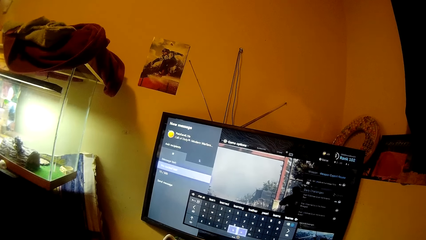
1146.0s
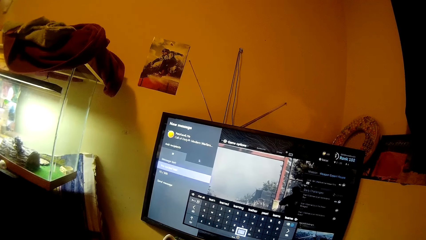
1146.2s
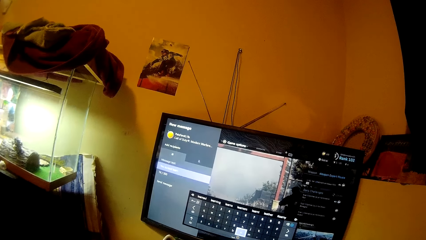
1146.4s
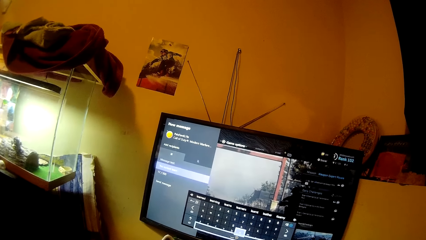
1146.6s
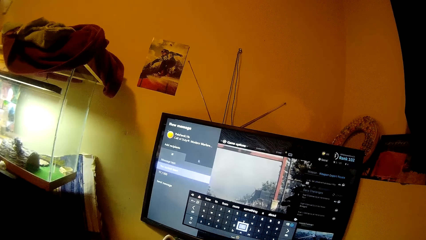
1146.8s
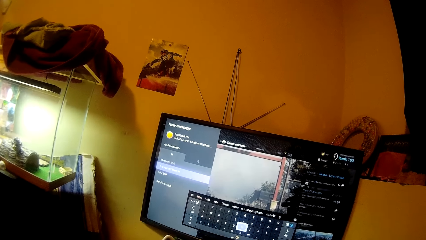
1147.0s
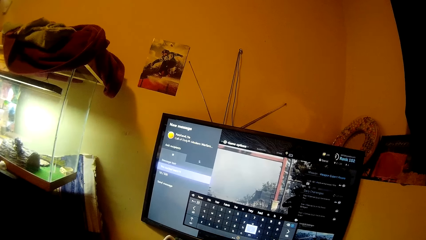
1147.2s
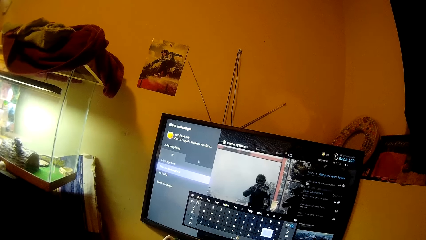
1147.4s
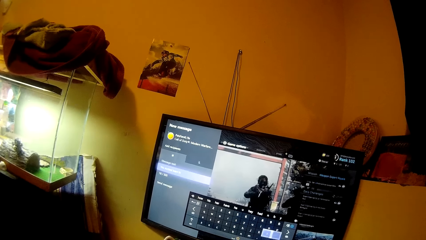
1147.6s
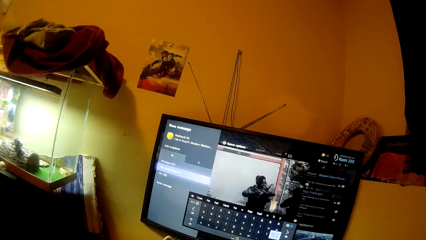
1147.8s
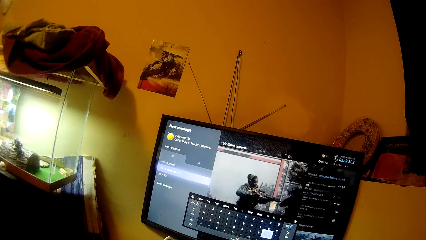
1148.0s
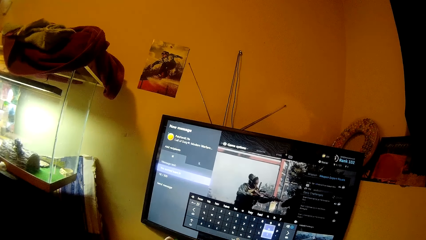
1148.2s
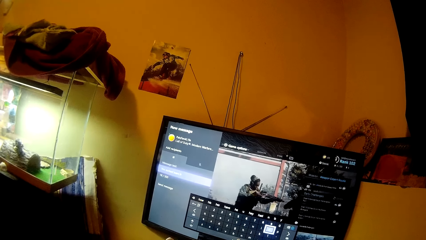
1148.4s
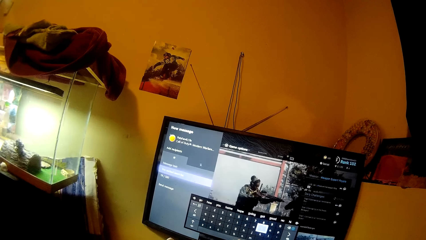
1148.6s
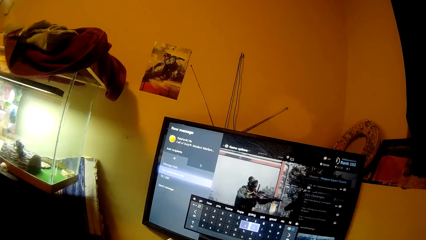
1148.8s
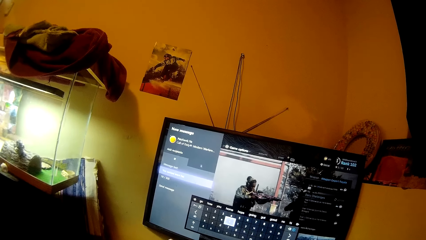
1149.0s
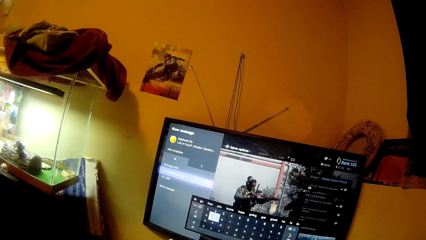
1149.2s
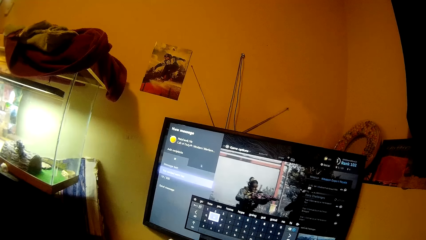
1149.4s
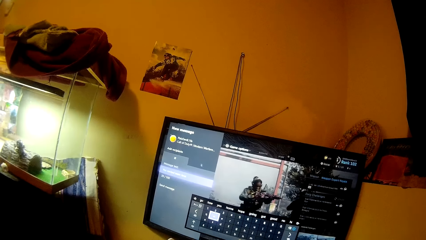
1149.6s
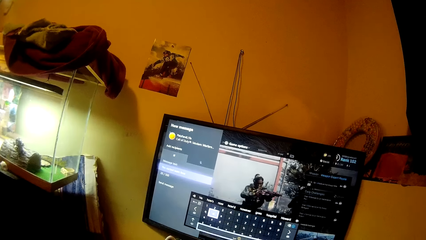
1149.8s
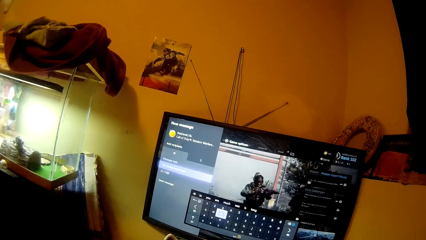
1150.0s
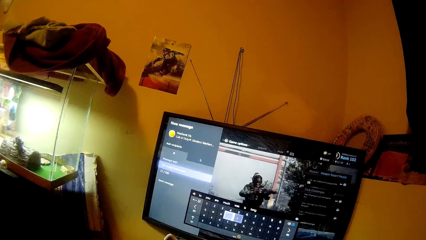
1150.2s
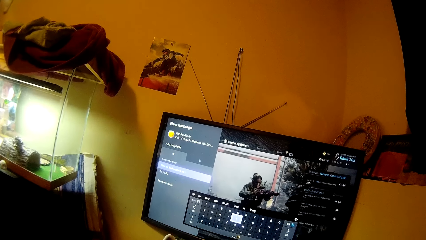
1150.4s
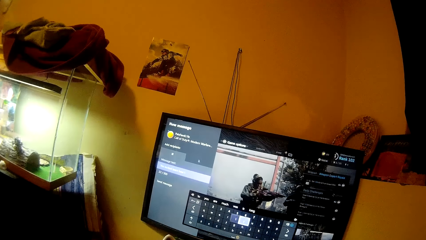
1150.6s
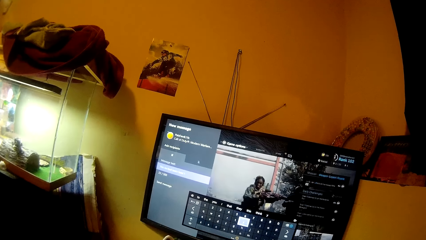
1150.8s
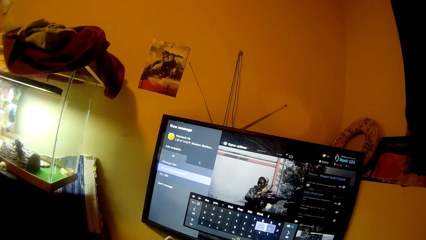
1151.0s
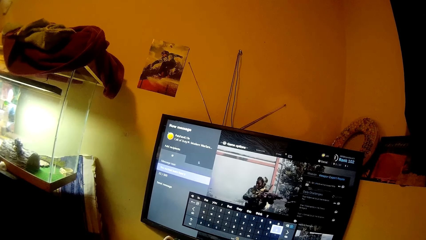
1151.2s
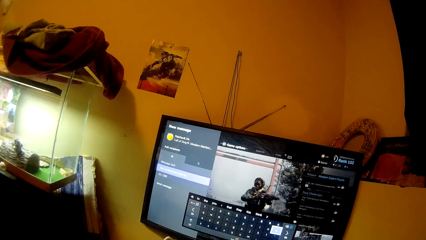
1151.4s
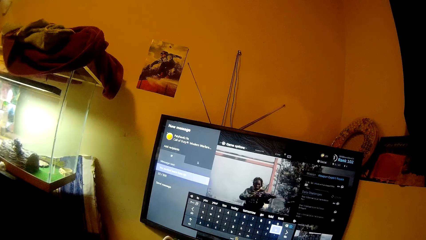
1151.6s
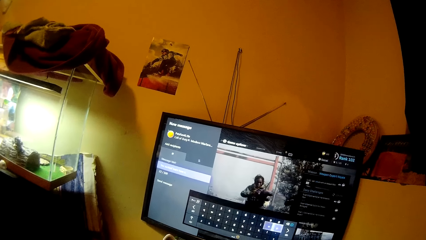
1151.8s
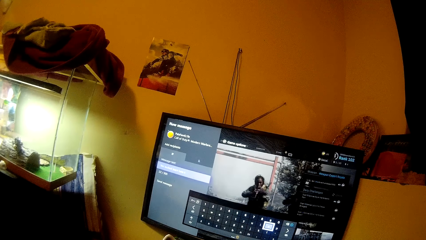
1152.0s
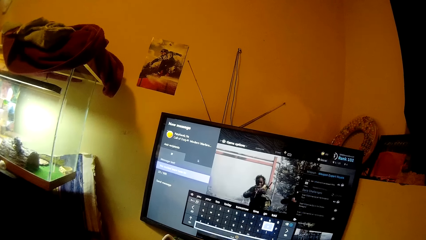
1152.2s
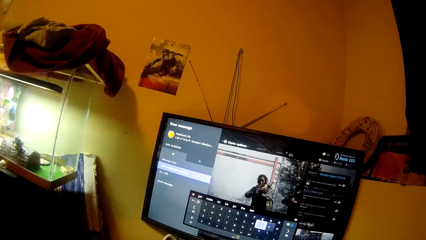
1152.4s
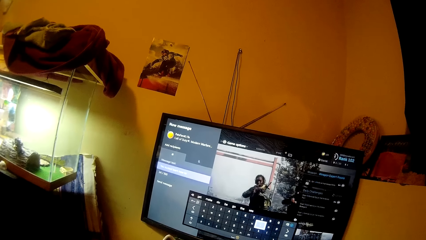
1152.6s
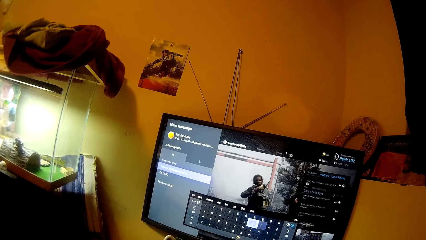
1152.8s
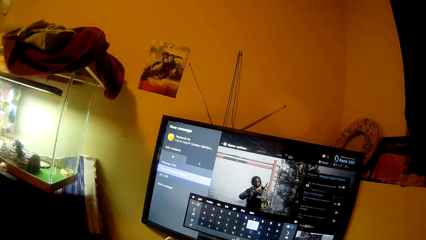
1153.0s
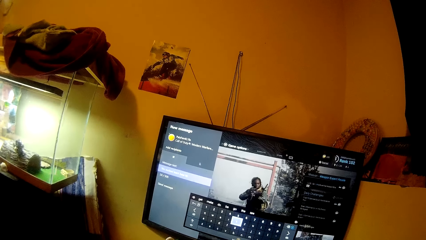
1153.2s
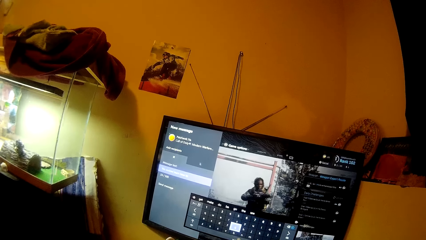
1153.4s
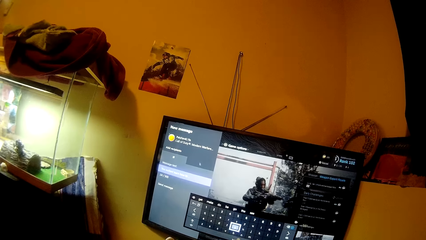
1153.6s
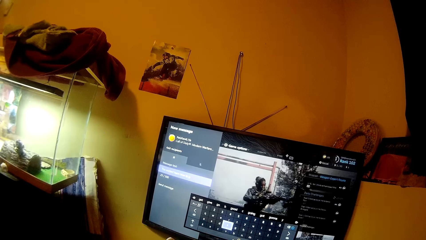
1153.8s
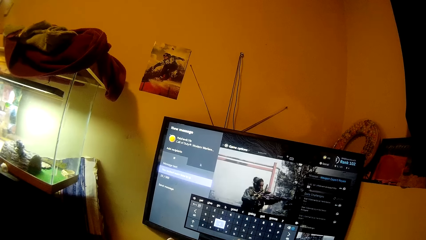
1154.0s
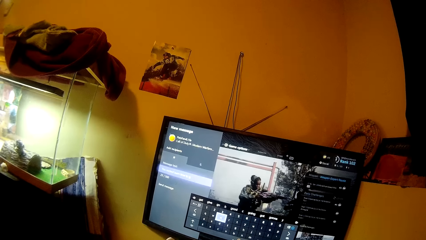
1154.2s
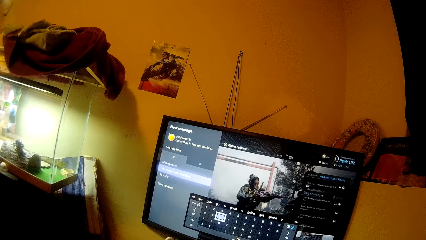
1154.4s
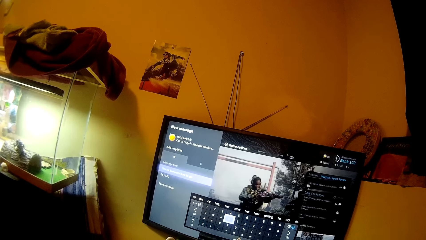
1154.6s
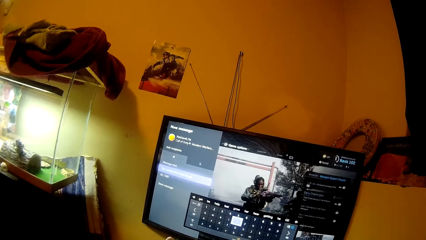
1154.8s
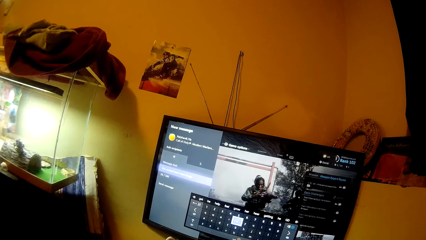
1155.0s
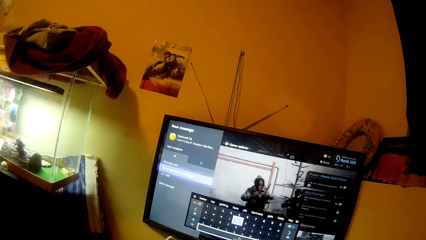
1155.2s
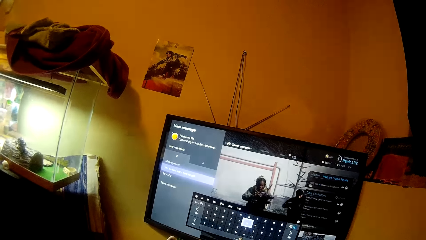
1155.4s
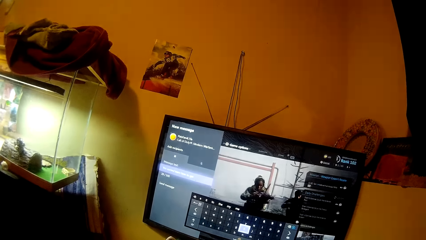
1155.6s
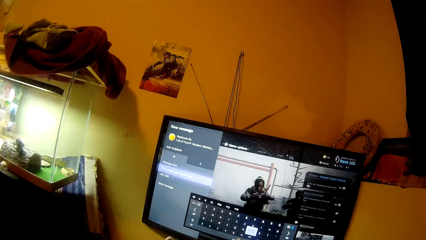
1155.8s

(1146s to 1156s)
The camera wearer opens a movie on the computer. Their mouse cursor moves on the computer screen.

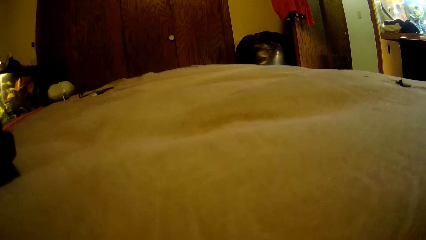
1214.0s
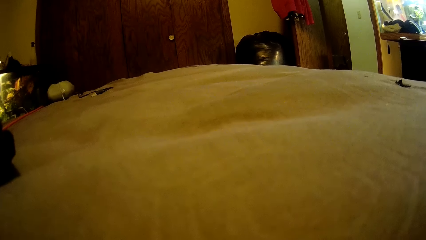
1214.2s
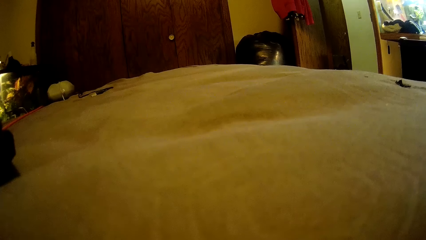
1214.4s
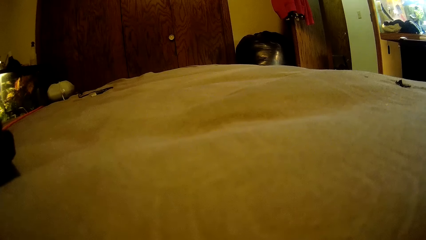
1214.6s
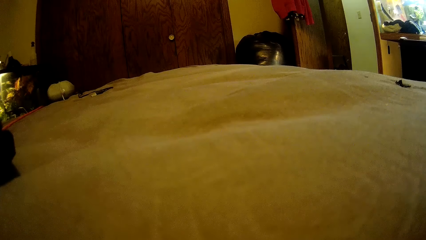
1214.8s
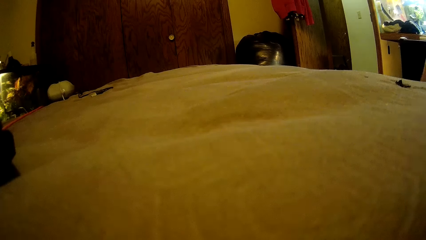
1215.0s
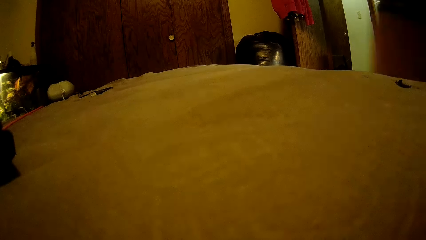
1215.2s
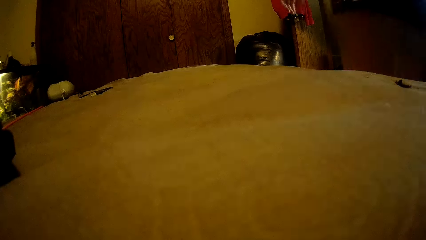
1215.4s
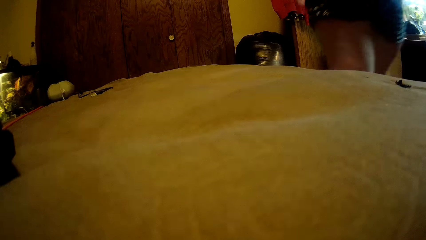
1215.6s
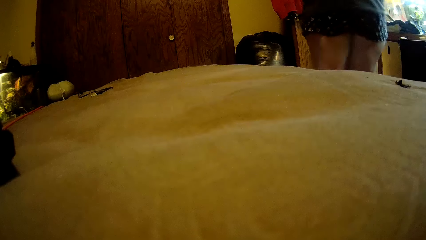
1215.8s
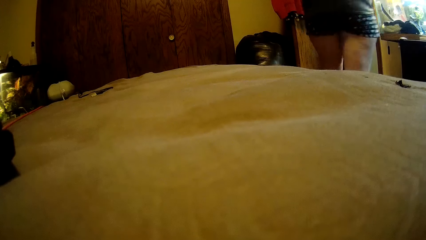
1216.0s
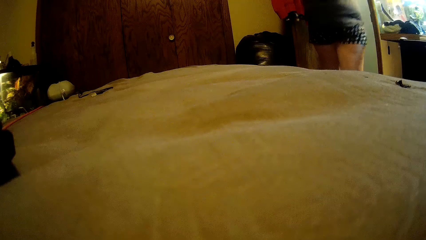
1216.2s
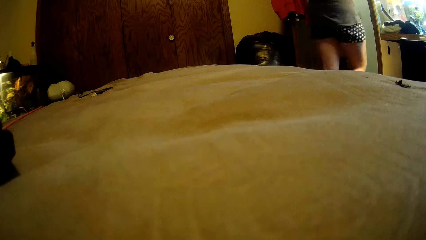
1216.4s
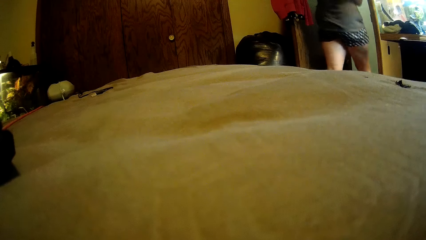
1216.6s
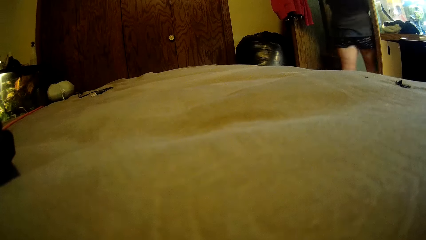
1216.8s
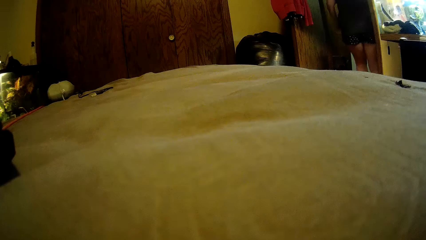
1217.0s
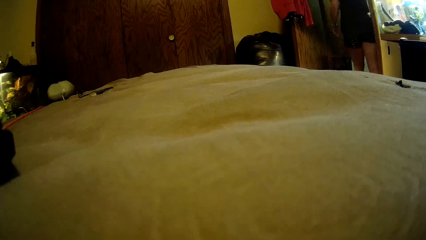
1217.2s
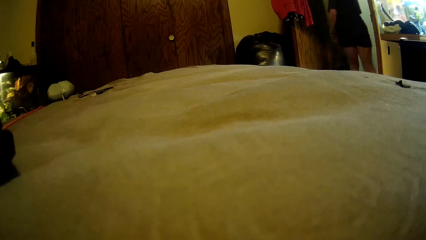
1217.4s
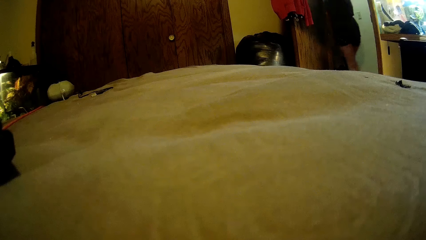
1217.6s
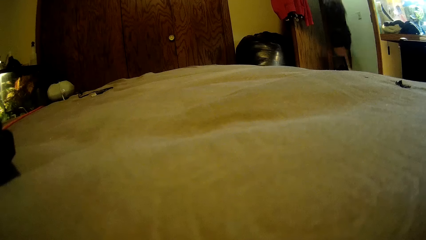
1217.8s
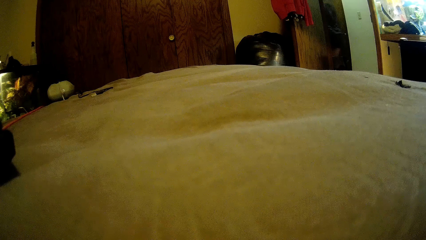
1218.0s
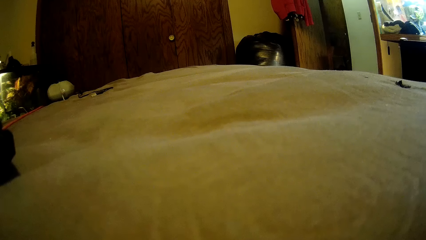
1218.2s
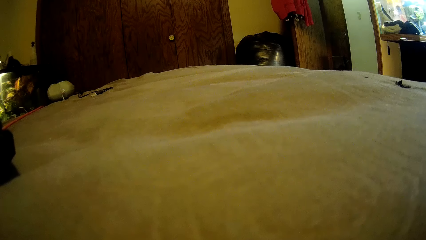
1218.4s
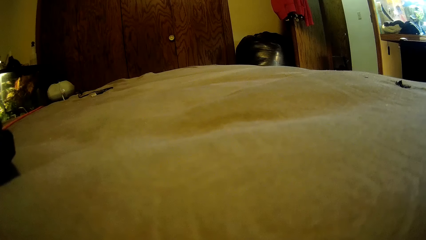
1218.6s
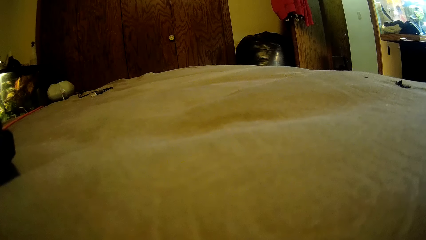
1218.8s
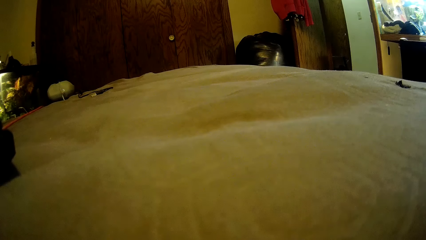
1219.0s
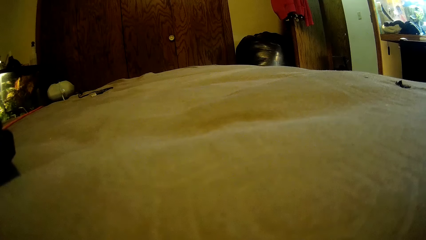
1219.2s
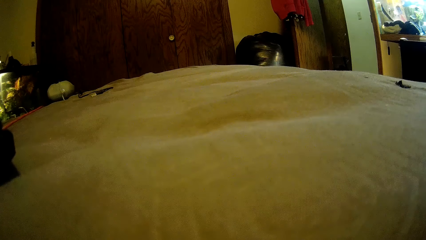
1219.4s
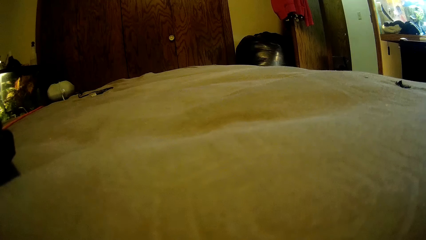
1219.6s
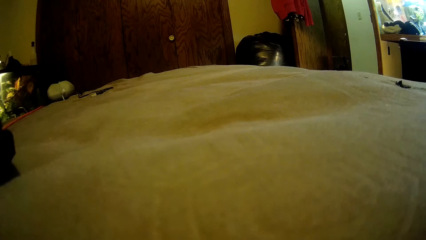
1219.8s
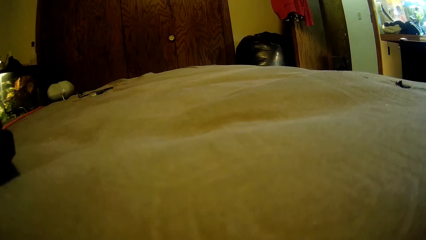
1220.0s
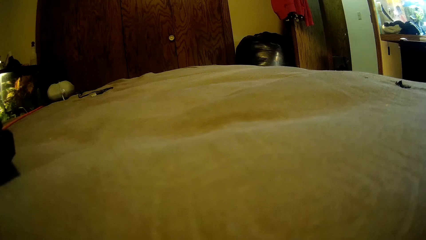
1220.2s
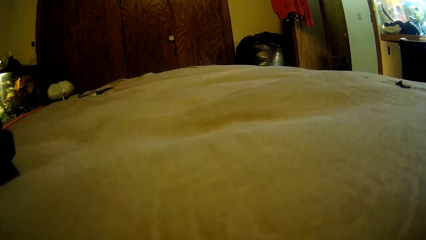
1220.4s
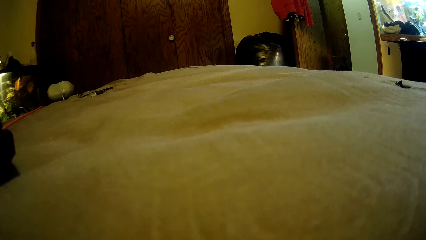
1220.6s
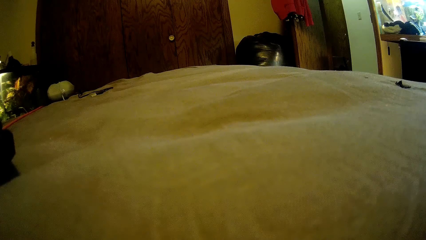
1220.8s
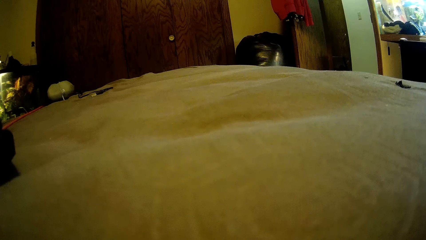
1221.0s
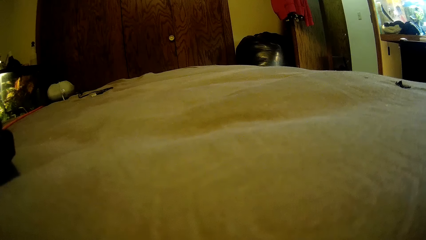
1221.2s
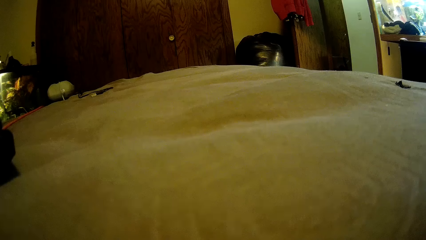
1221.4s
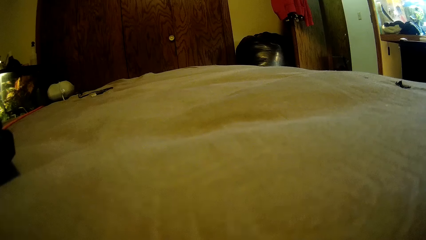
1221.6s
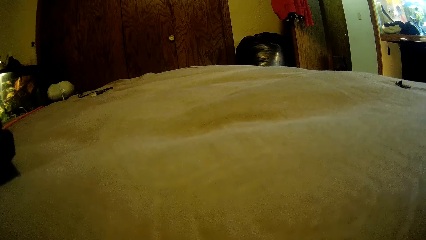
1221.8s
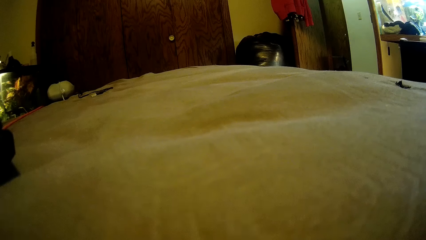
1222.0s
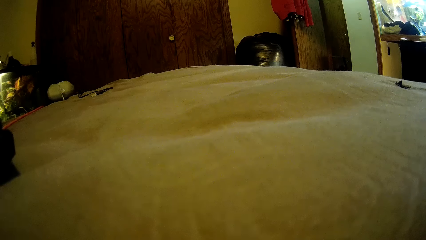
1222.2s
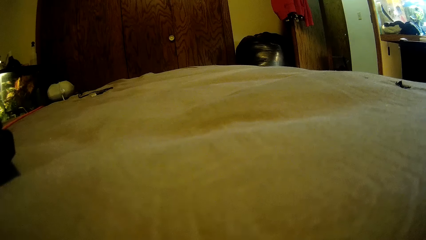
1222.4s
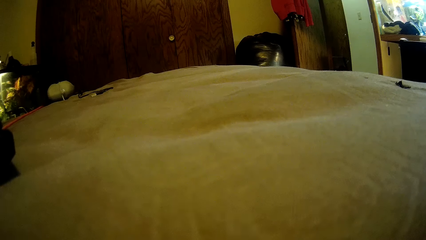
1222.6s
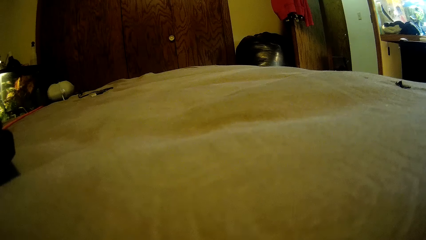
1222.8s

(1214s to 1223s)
The camera wearer walks from the room to another part of the house. A person walks out of the room.
